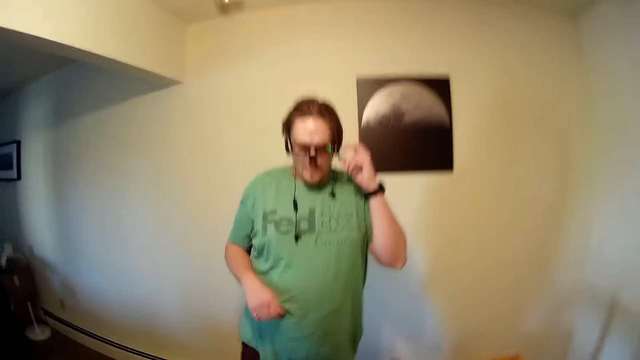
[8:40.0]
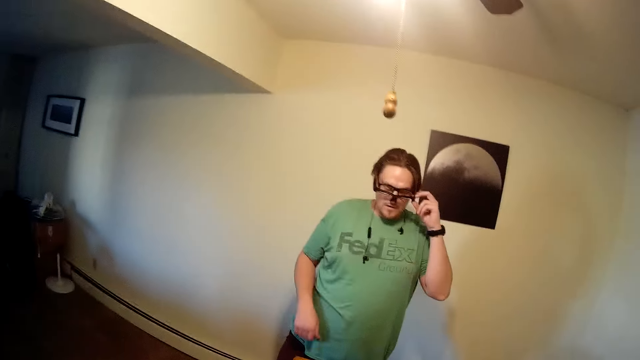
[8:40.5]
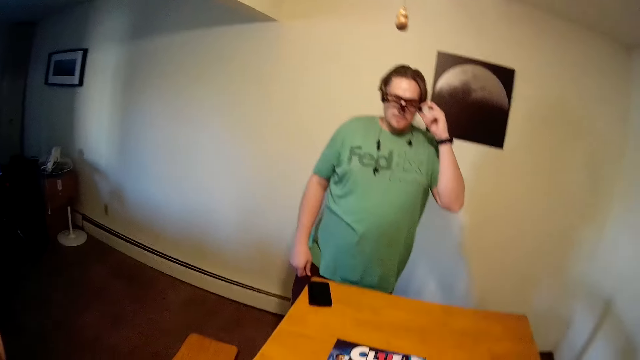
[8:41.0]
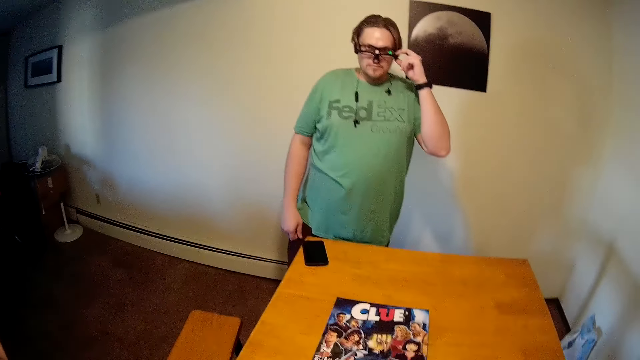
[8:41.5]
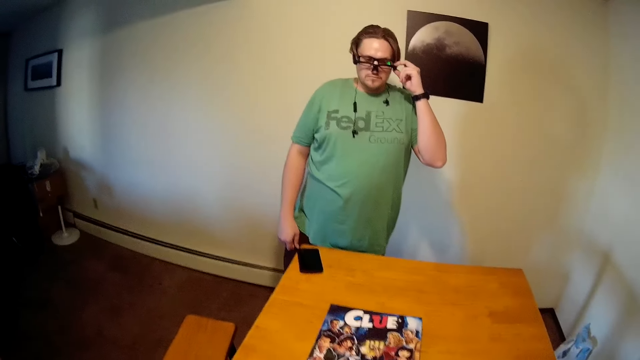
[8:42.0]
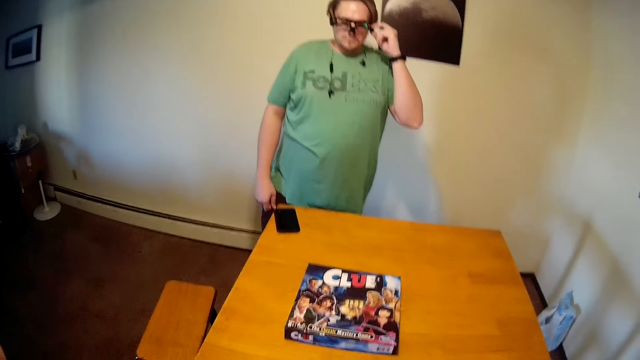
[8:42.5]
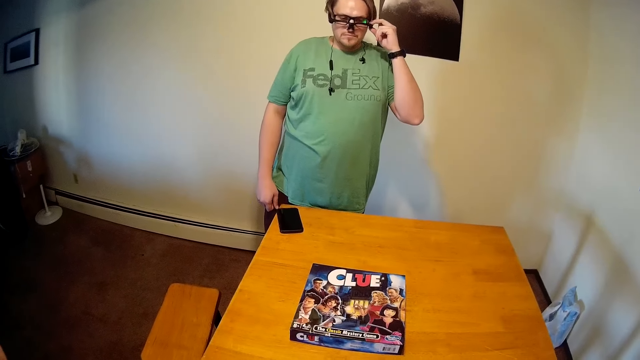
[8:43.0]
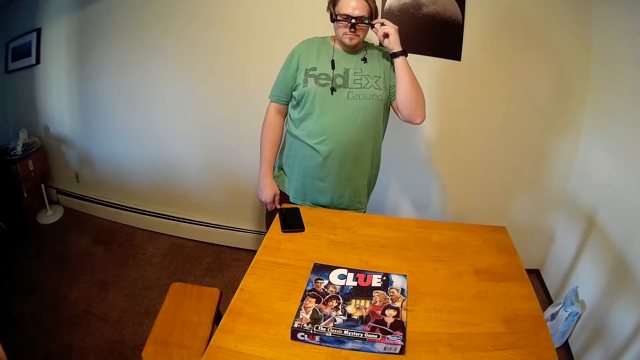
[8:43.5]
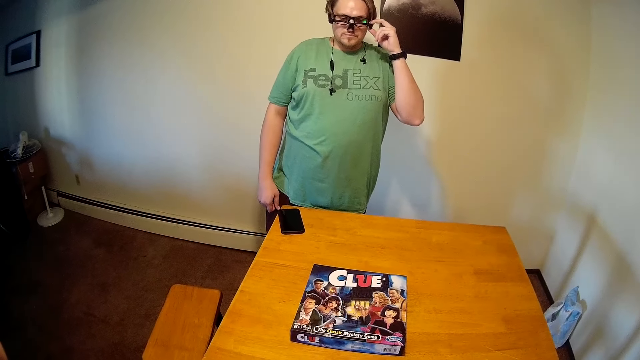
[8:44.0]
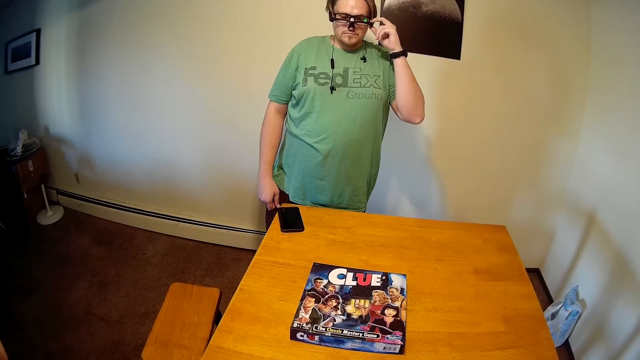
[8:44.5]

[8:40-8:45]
A person touches the goggles. The camera wearer adjusts the sunglasses.
